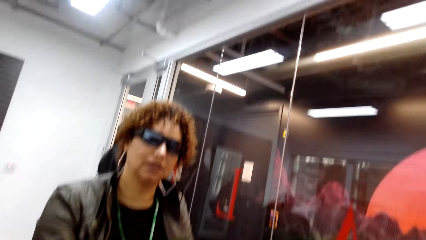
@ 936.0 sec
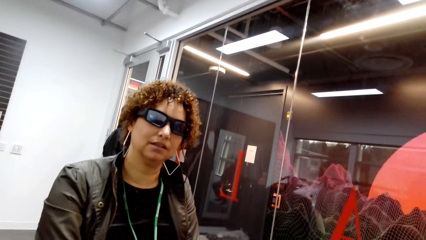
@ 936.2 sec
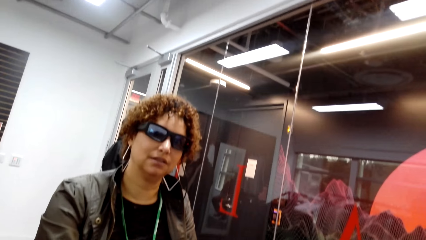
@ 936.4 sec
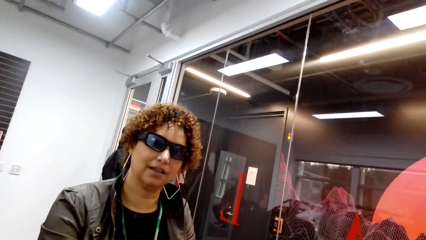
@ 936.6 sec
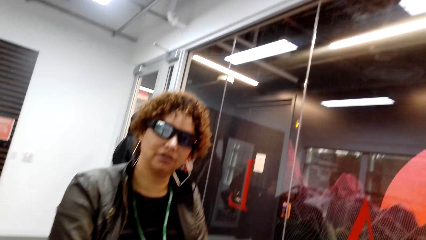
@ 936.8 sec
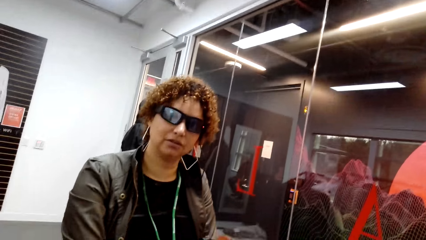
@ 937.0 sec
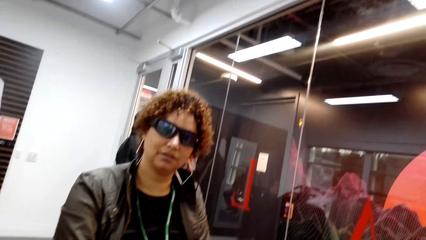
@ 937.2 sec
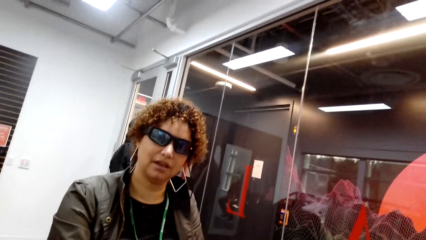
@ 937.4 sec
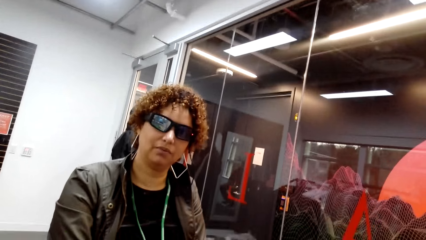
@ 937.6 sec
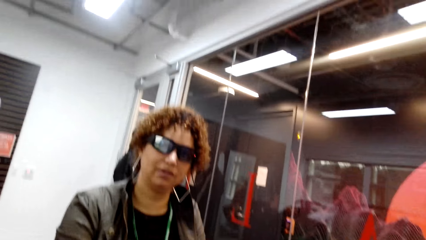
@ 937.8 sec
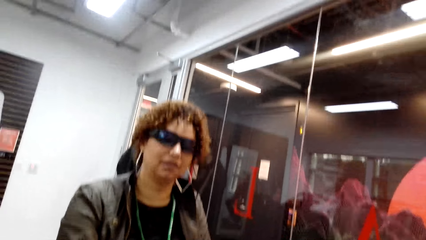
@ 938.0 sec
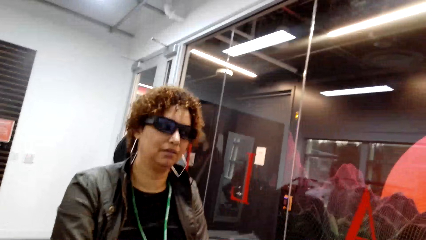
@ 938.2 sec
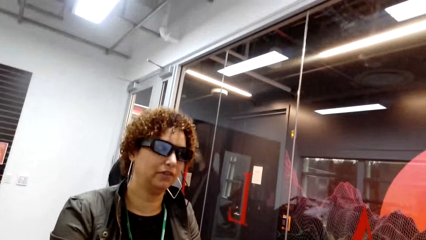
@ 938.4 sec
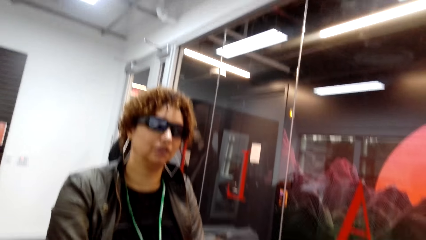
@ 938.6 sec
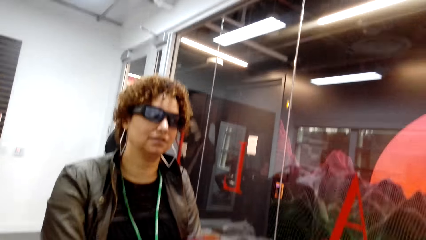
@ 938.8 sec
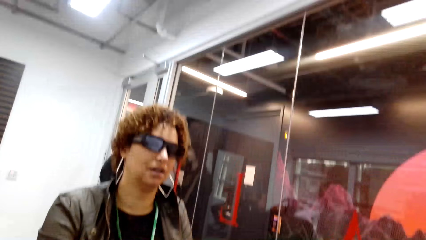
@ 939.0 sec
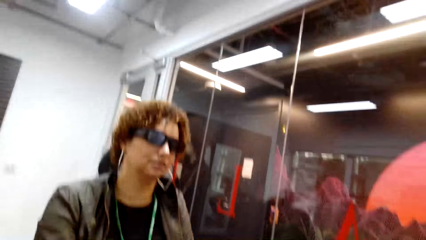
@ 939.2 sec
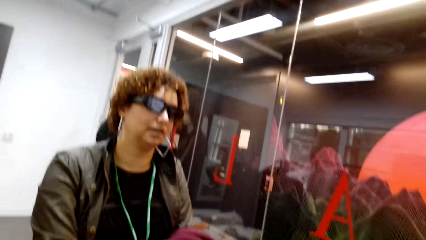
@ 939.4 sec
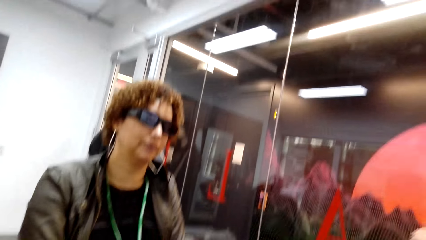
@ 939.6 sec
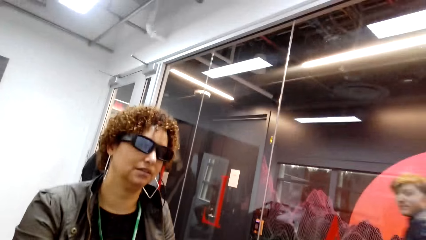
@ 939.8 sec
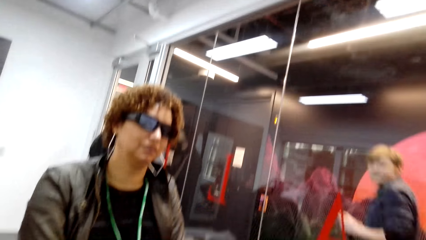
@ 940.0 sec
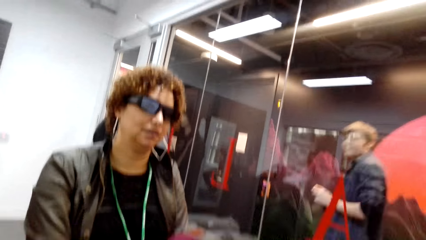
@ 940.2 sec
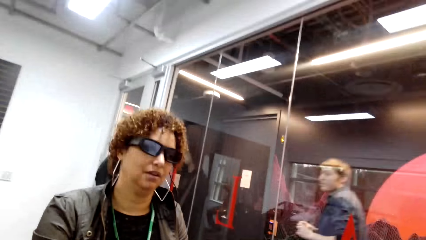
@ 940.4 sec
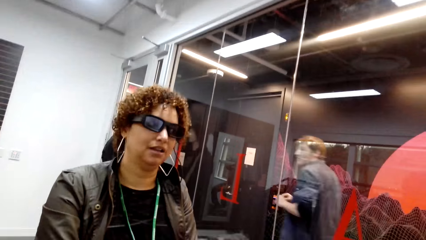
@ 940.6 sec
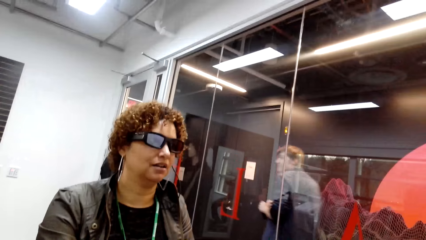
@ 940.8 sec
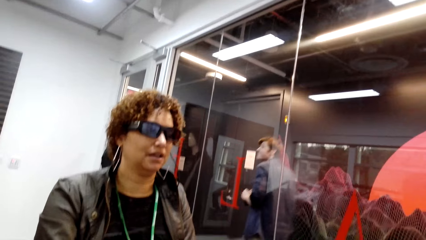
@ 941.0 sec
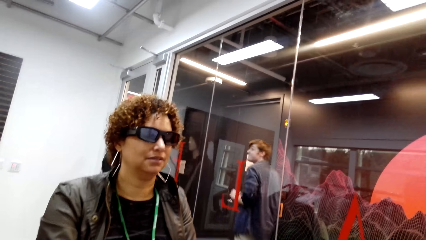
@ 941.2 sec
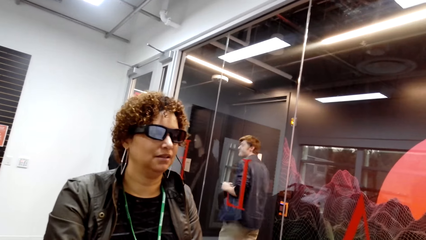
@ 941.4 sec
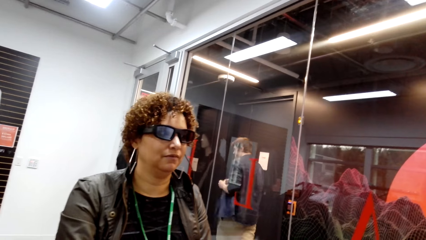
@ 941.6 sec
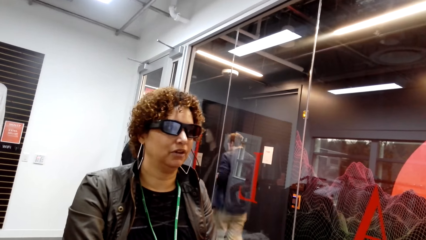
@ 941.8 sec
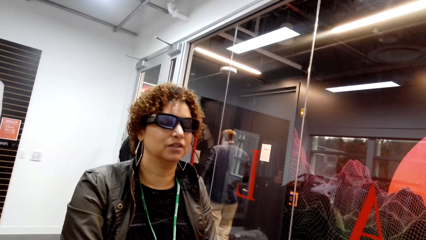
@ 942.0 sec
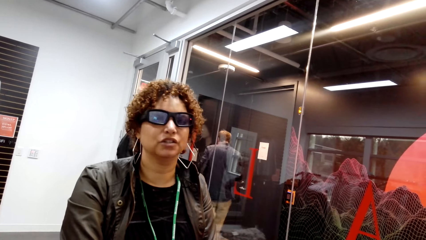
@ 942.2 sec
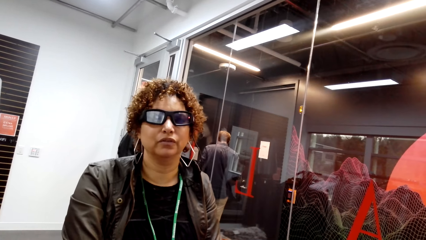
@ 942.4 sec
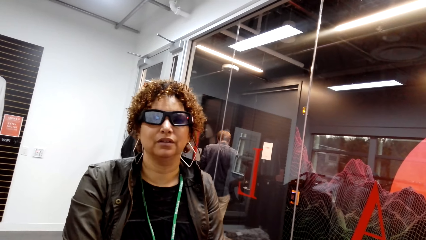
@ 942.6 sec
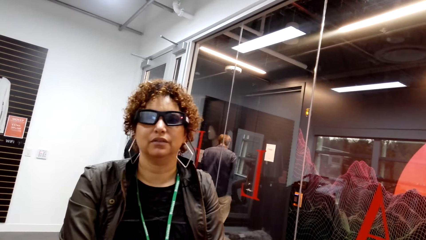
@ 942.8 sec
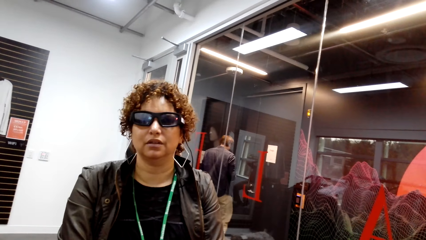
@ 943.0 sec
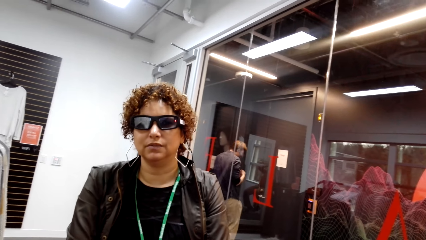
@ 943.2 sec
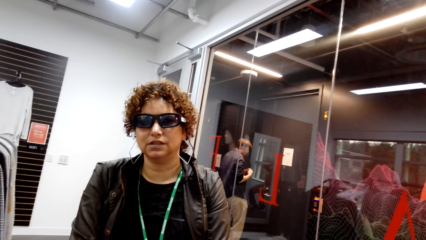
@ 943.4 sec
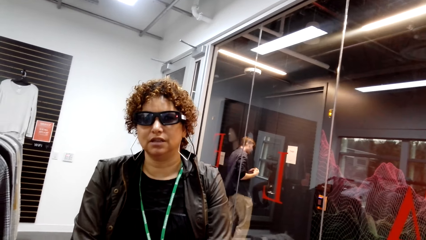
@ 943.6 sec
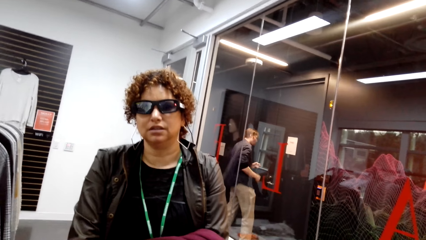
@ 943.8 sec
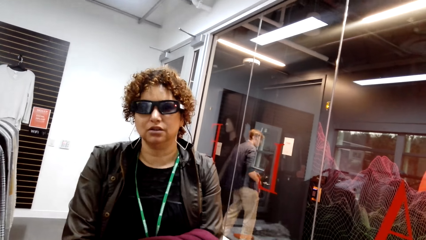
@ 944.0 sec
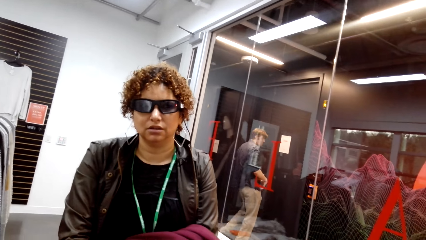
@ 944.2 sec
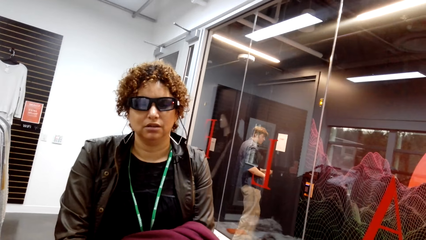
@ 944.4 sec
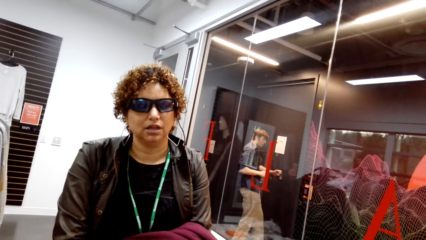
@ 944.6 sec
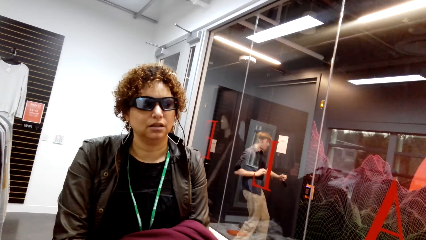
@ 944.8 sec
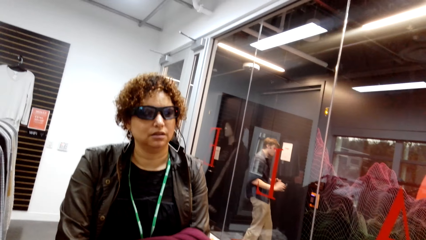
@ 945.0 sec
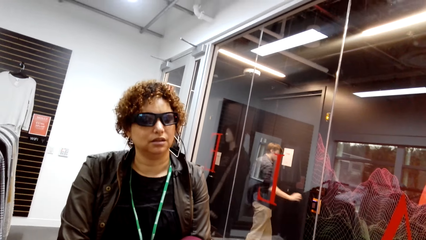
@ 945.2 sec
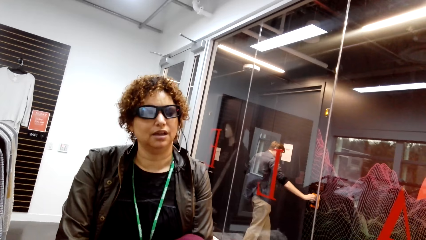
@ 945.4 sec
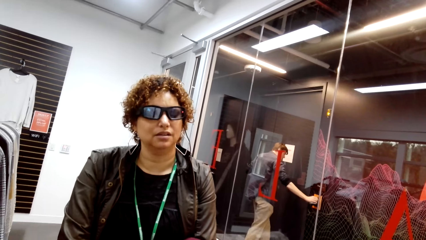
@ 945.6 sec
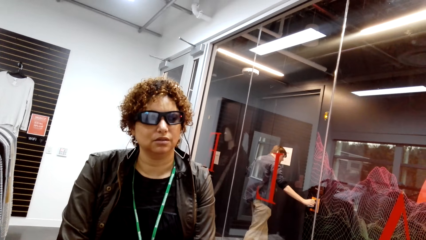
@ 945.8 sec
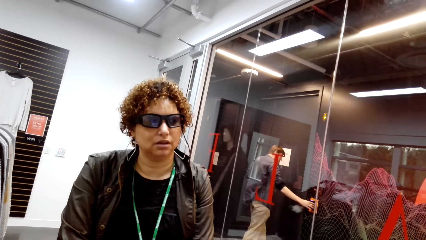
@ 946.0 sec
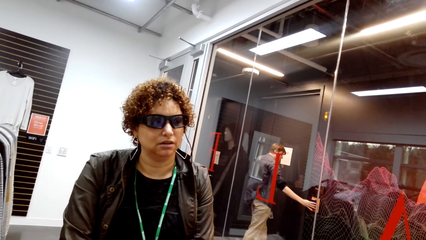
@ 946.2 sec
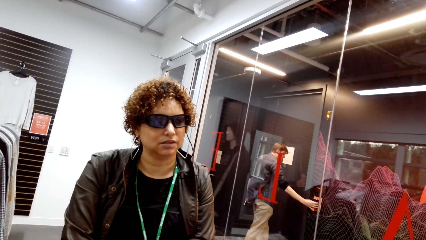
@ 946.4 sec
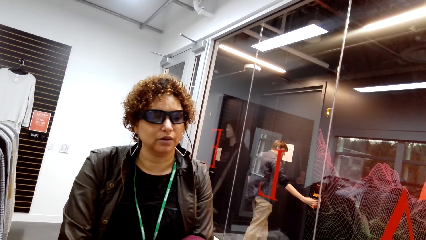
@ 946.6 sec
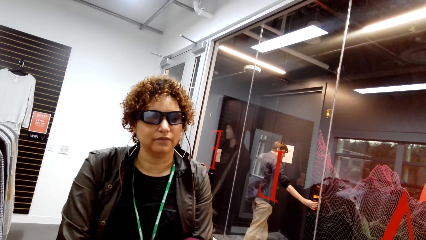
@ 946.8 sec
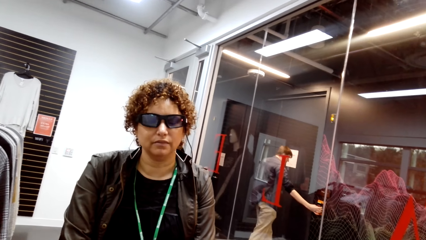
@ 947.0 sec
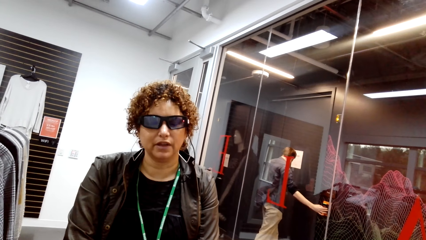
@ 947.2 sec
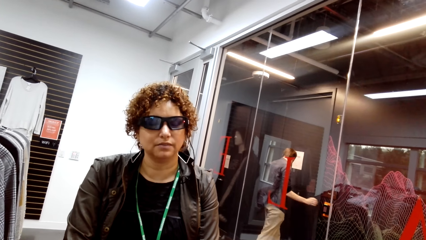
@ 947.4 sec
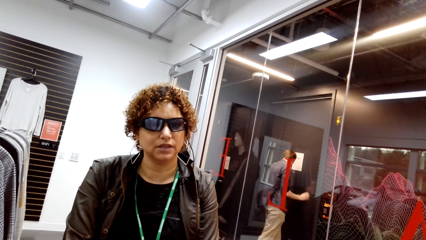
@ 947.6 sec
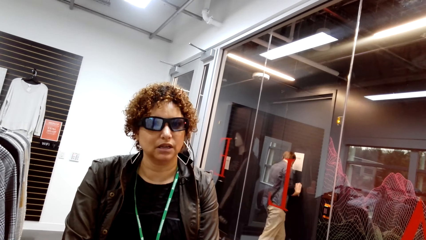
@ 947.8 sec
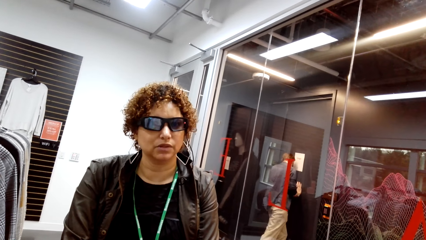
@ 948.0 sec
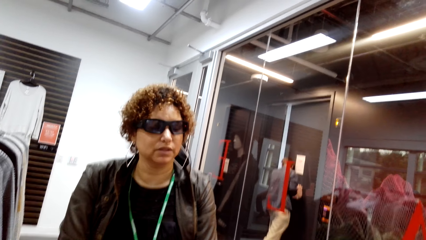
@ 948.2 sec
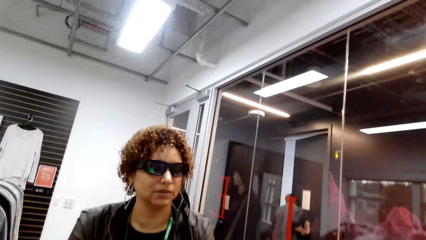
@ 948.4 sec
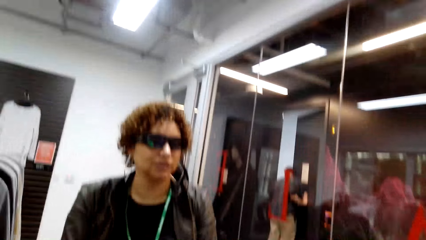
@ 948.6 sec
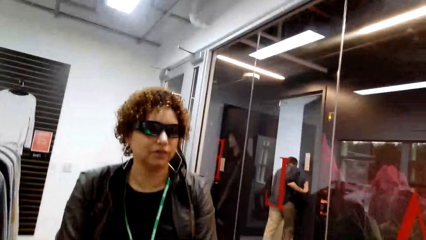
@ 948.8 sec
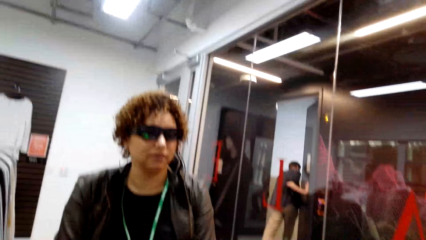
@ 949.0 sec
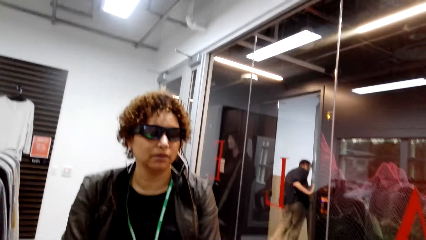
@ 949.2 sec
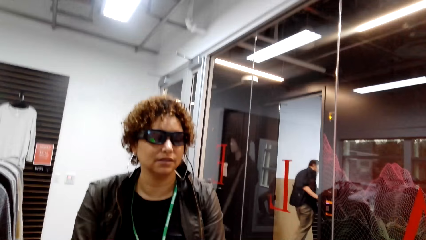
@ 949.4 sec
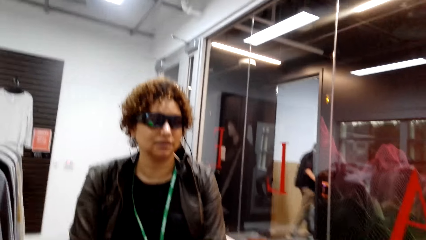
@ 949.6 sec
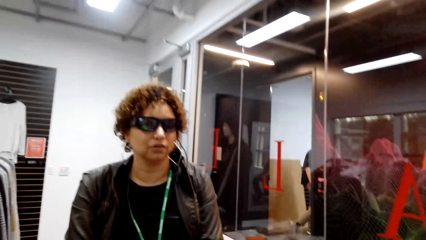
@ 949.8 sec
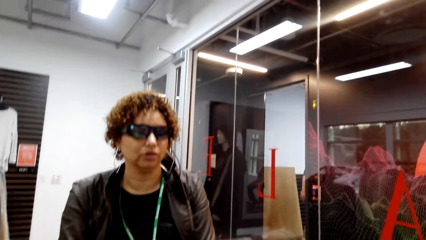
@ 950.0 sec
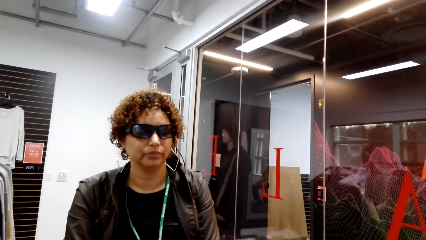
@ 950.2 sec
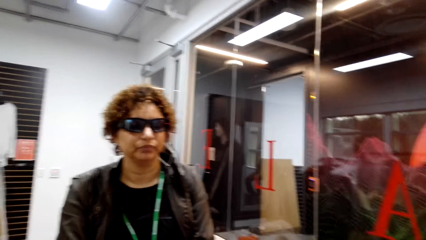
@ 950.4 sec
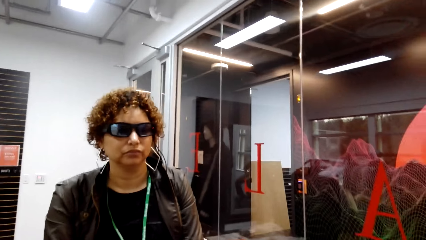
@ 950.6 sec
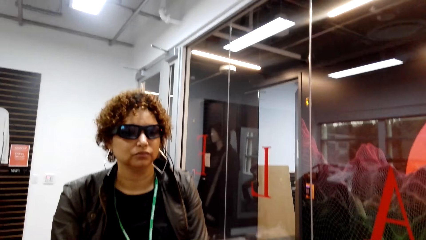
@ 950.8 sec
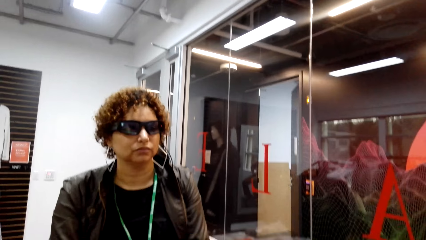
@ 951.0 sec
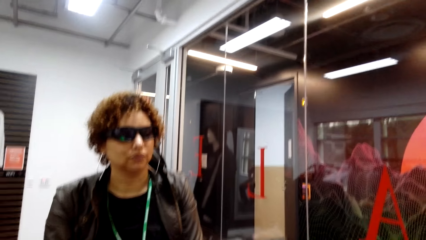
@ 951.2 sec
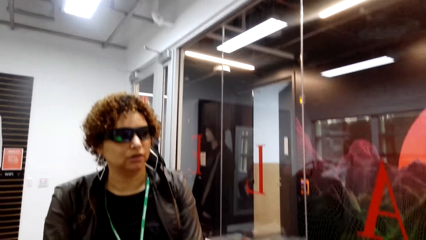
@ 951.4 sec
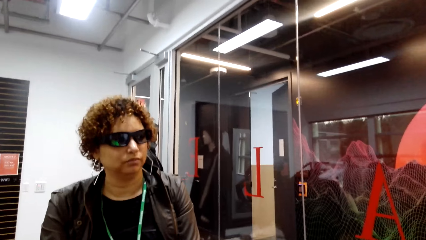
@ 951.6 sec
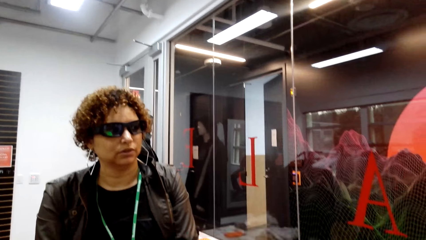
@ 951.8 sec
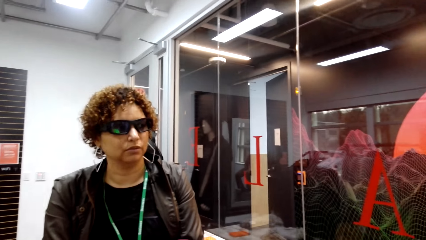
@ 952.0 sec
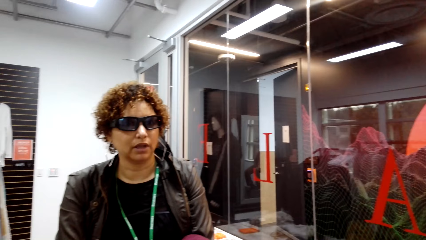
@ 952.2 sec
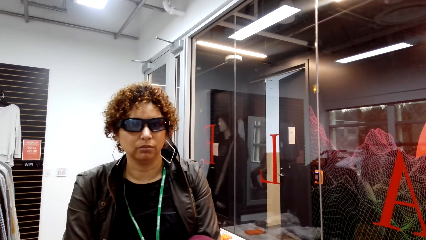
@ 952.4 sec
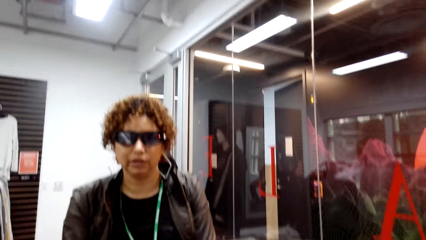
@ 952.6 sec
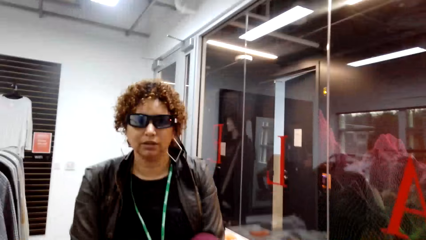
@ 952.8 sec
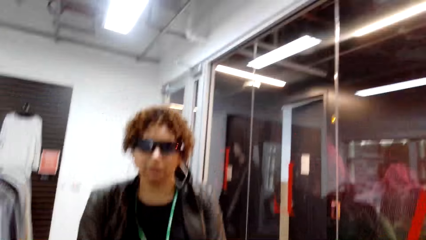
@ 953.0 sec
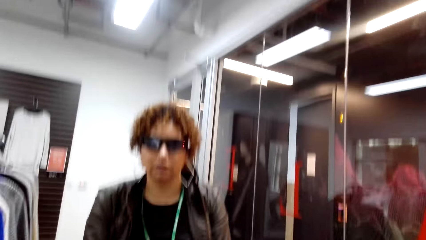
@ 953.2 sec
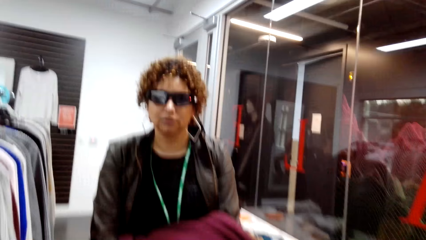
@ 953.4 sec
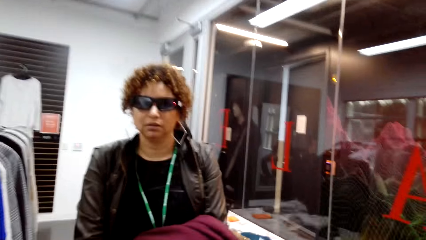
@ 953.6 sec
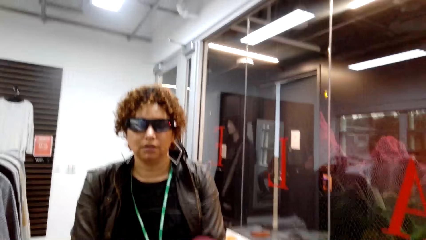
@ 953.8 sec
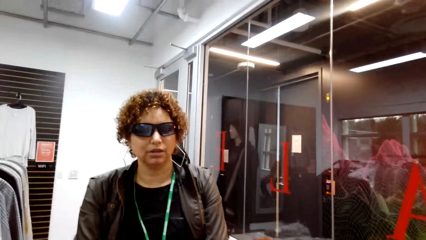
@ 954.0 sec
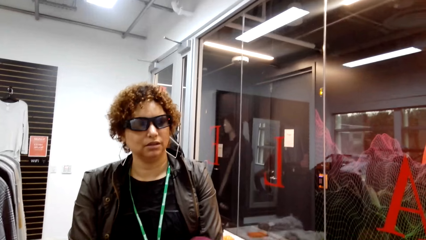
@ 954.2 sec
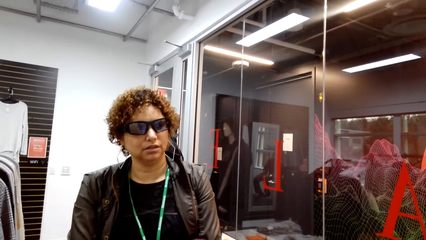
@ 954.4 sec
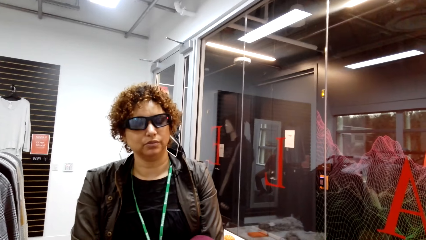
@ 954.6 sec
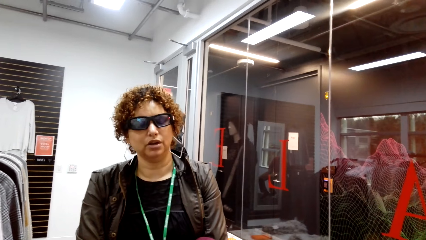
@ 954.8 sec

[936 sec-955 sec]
A man passes by. A woman talks to the camera wearer. Another man opens a door.
